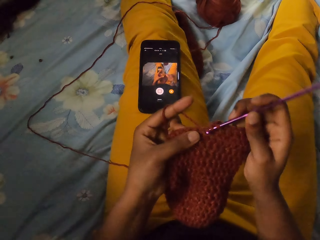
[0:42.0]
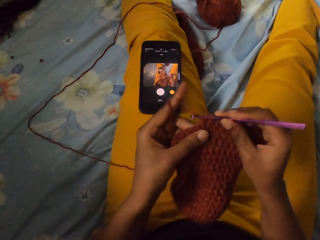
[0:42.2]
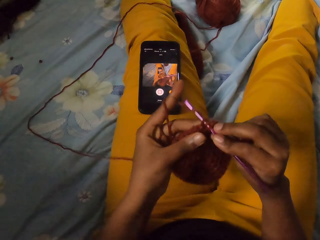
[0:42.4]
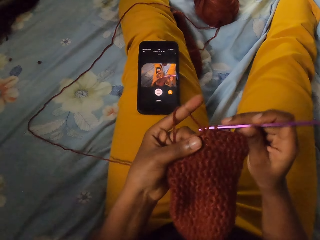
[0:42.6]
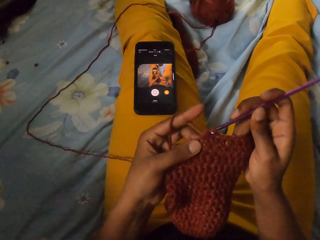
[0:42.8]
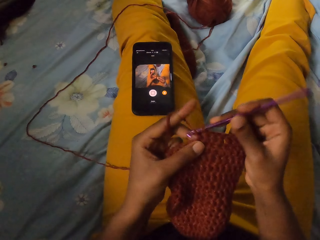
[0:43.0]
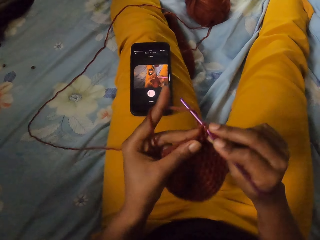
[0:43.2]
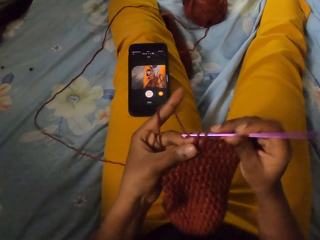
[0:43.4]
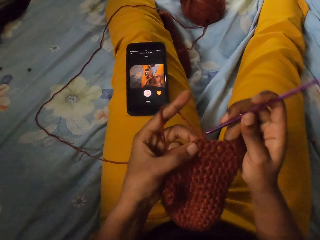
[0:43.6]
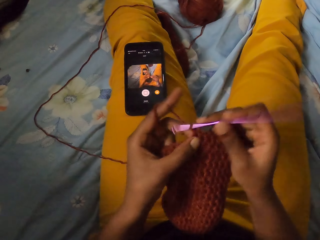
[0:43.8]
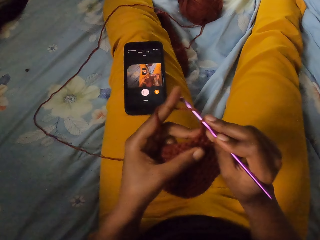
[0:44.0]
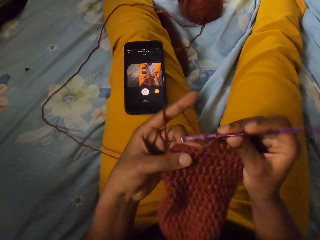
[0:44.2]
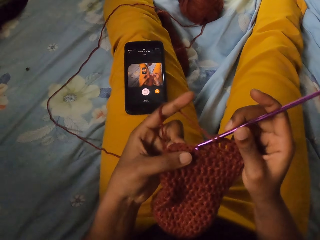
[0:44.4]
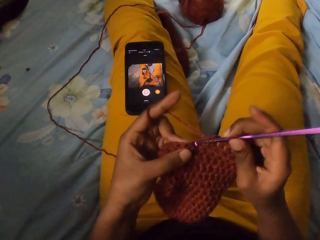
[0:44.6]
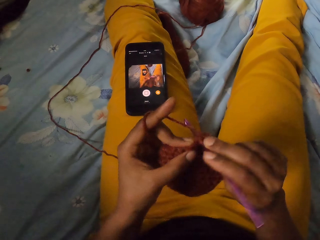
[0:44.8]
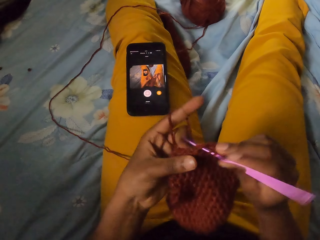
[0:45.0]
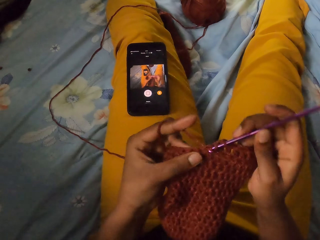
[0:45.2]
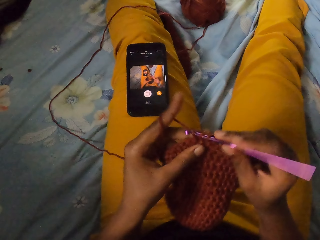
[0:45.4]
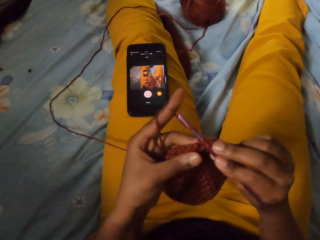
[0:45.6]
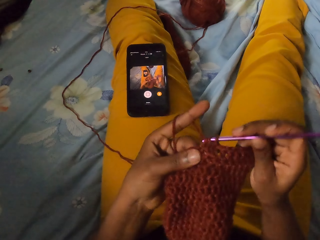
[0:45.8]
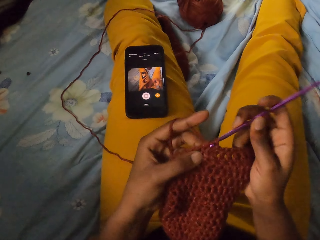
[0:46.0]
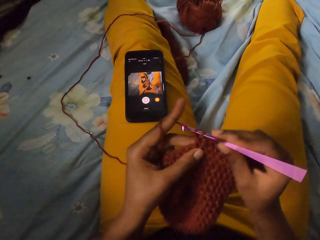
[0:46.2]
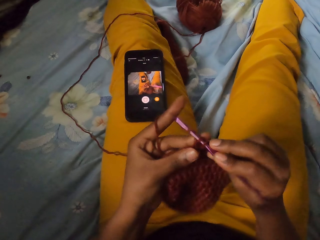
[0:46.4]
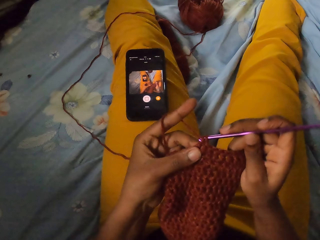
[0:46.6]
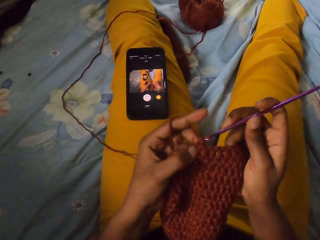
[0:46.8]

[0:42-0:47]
The camera wearer knits.

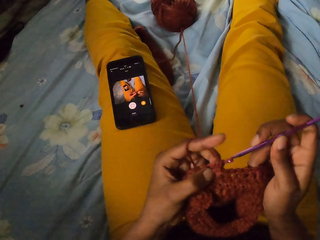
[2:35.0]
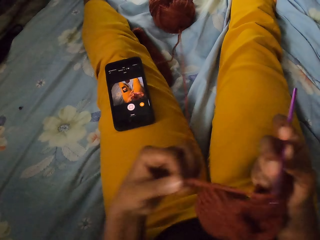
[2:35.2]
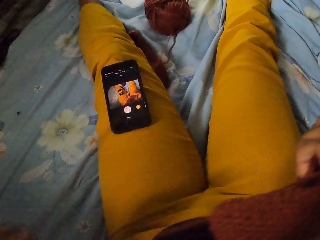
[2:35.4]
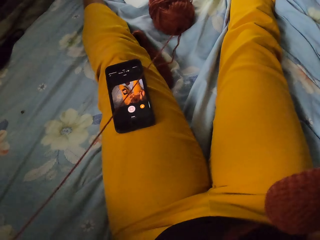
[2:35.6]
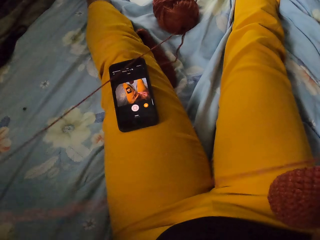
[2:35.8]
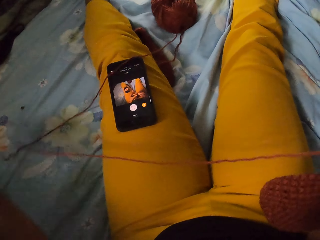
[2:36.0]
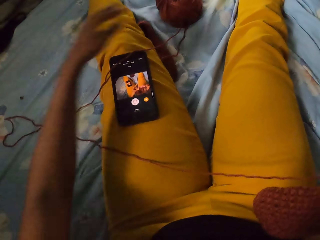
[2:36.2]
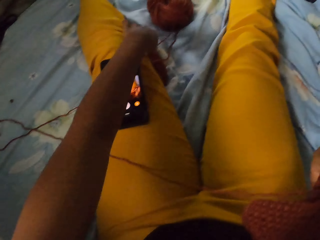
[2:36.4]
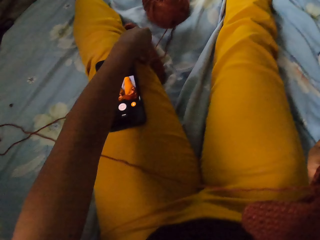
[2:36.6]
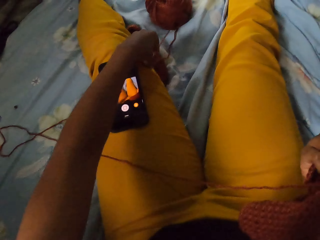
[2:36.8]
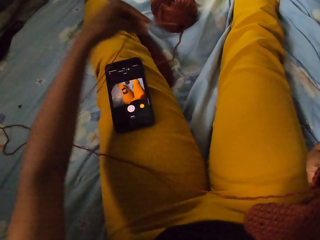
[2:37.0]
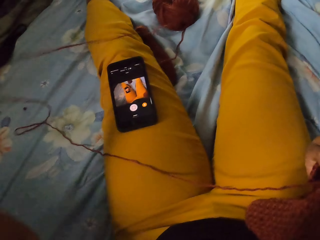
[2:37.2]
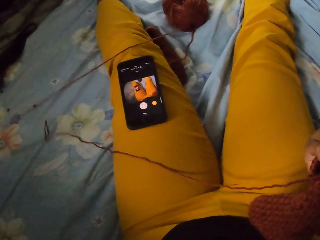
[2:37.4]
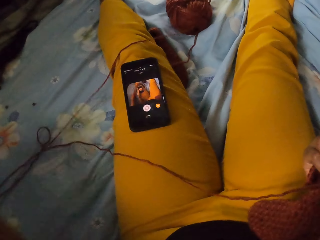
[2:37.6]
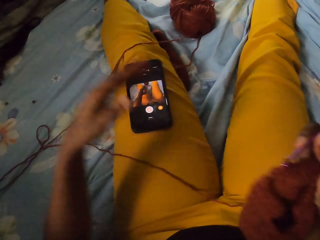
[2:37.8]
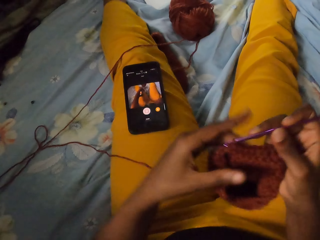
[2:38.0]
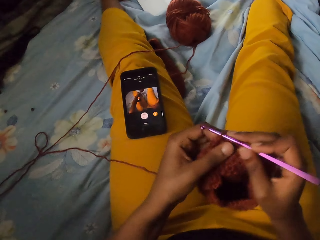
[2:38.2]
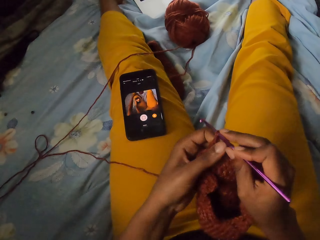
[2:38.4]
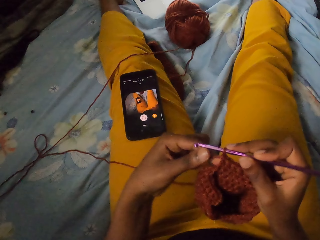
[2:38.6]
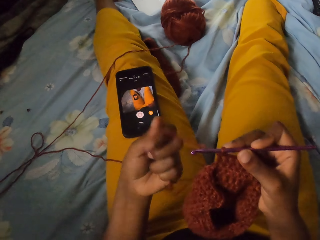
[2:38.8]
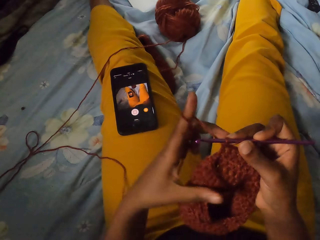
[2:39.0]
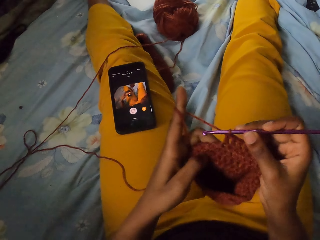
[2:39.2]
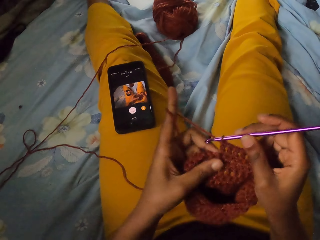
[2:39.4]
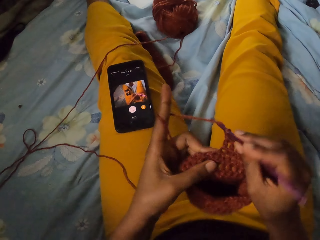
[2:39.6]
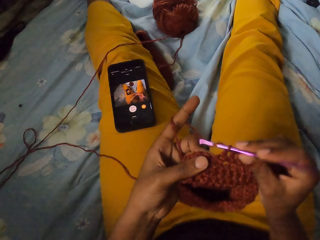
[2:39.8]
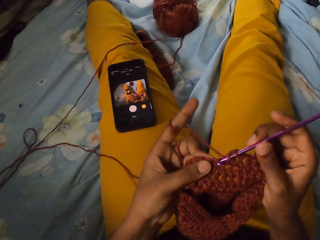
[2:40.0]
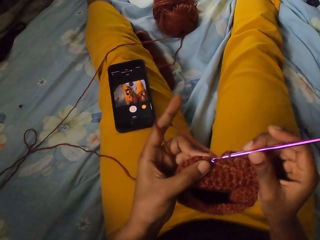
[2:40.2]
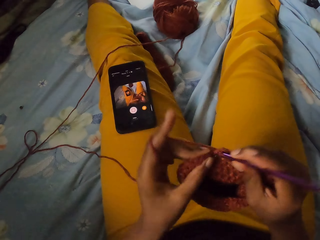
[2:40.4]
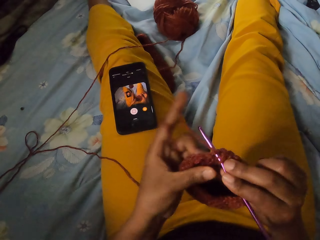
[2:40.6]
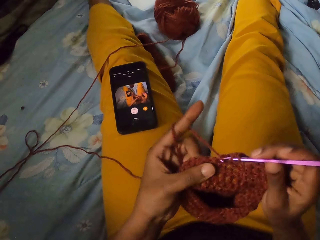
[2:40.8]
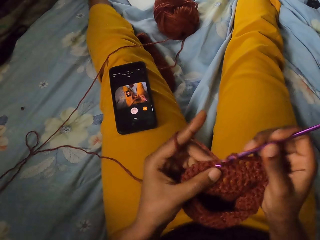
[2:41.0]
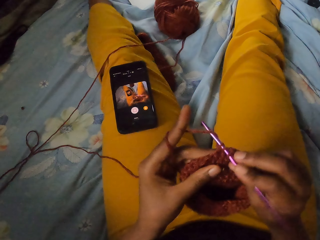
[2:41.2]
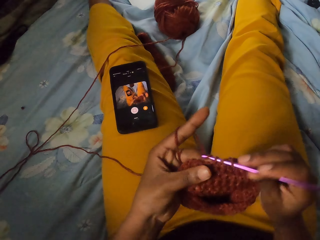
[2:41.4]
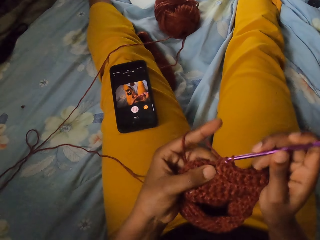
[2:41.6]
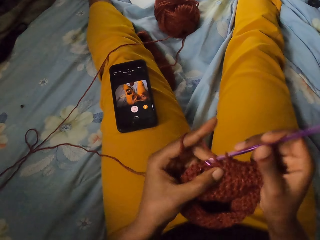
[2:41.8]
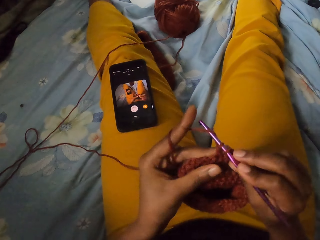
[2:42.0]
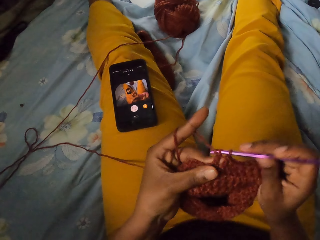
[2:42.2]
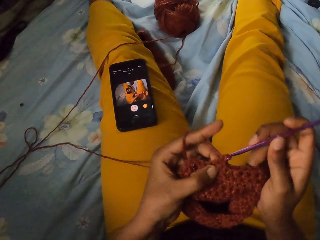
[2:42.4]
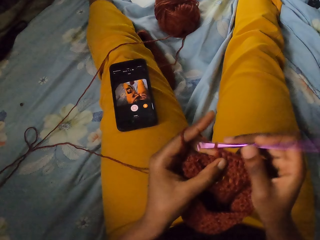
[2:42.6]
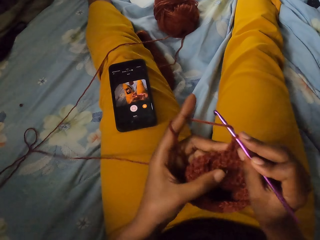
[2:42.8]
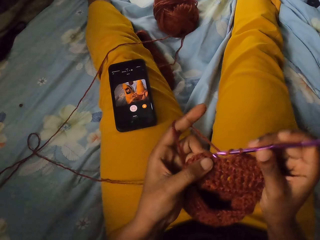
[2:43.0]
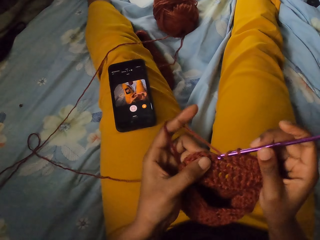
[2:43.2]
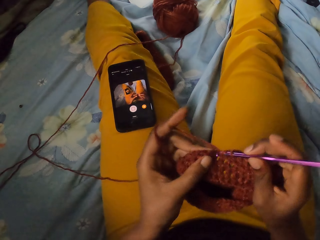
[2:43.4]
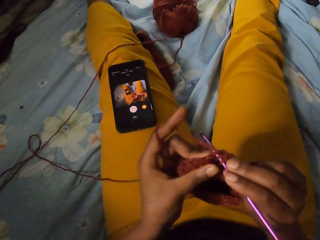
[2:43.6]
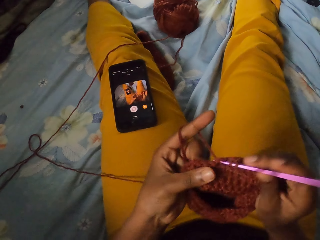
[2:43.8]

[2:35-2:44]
The camera wearer loosens the yarn from a bale on the bed with her left hand. She holds the yarn in the hat with her left hand. She crochets the hat with the crochet hook in her right hand and the yarn in her left hand.

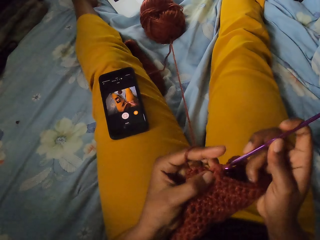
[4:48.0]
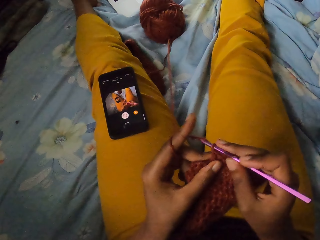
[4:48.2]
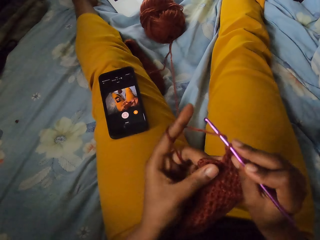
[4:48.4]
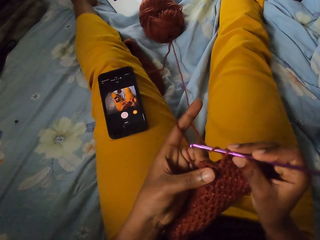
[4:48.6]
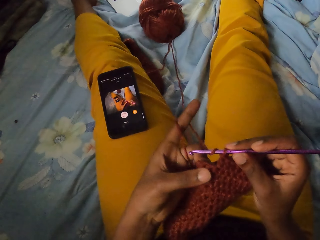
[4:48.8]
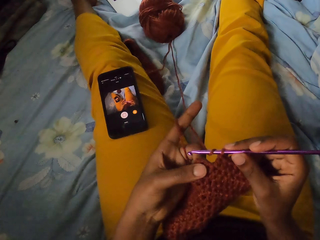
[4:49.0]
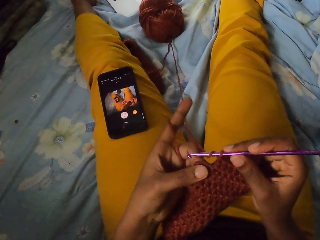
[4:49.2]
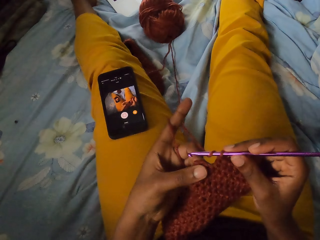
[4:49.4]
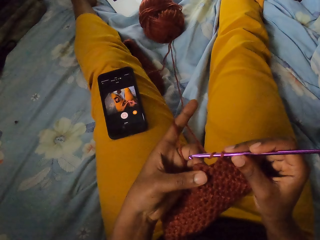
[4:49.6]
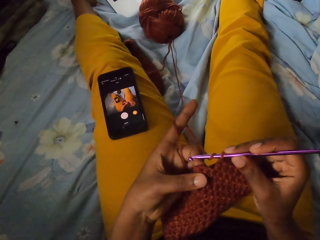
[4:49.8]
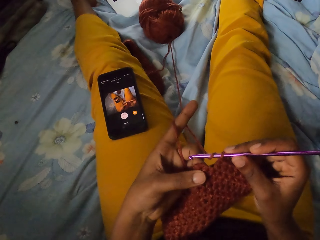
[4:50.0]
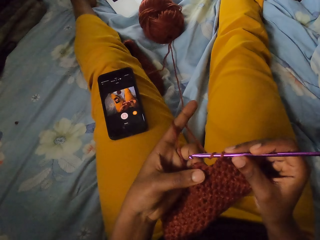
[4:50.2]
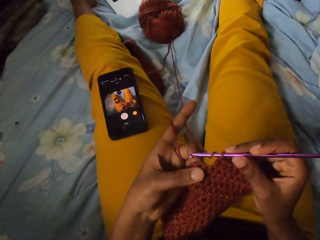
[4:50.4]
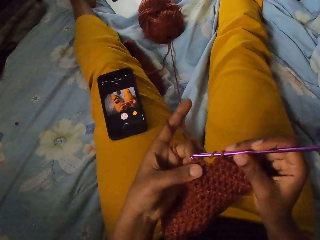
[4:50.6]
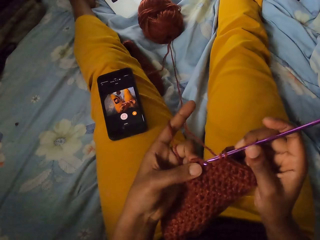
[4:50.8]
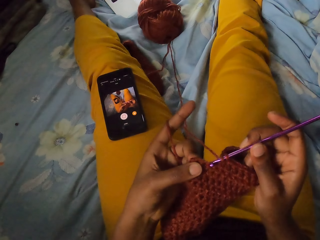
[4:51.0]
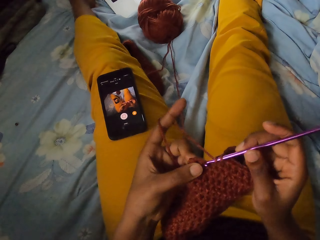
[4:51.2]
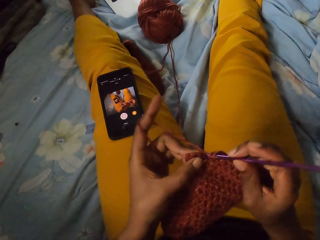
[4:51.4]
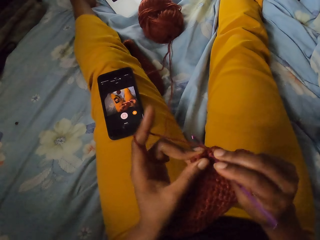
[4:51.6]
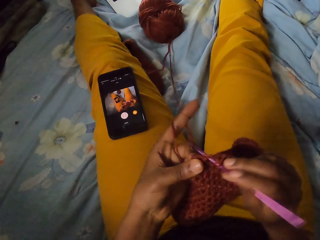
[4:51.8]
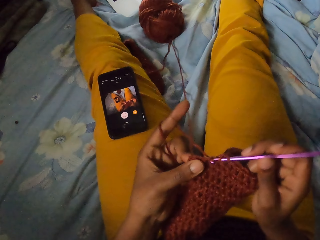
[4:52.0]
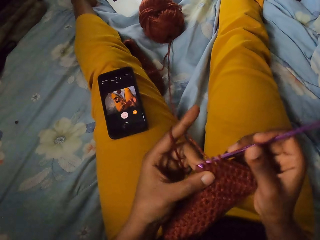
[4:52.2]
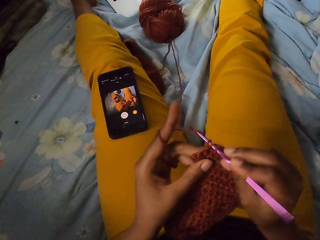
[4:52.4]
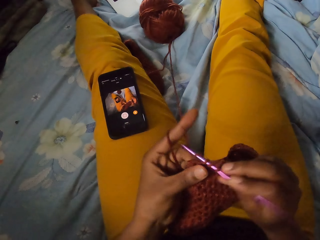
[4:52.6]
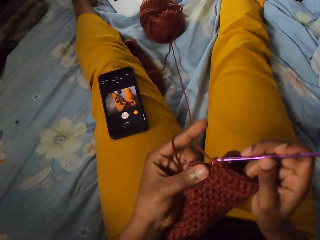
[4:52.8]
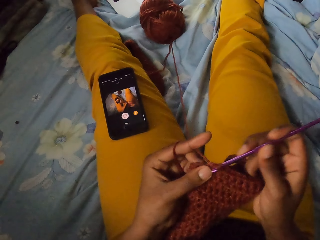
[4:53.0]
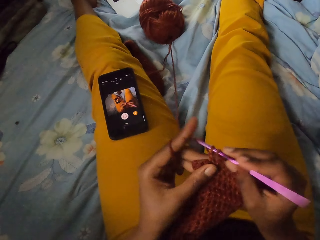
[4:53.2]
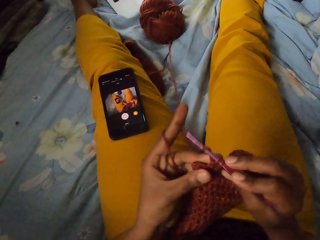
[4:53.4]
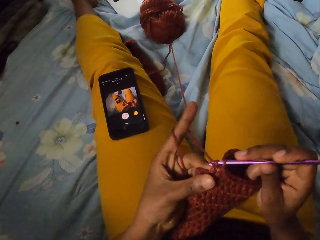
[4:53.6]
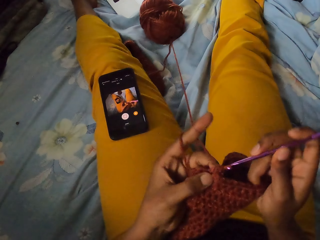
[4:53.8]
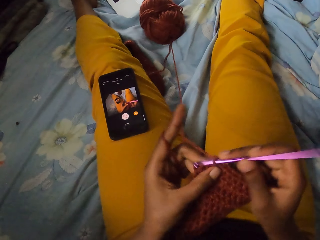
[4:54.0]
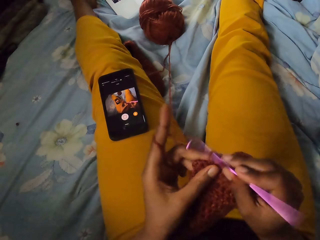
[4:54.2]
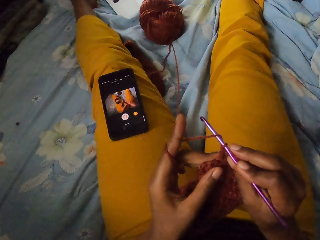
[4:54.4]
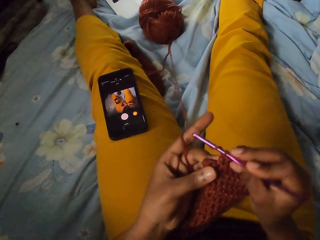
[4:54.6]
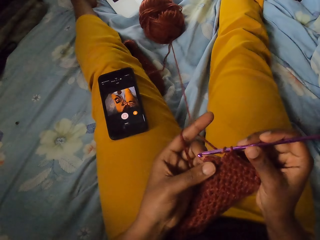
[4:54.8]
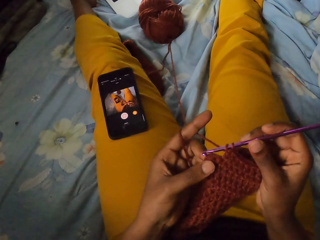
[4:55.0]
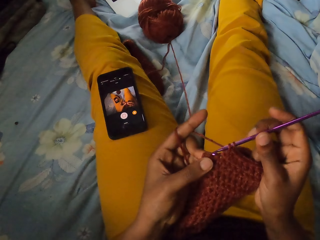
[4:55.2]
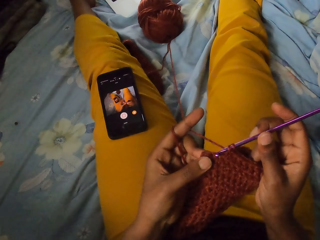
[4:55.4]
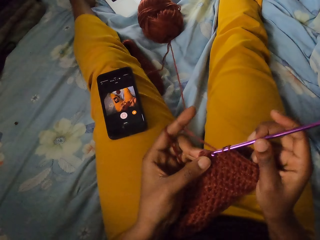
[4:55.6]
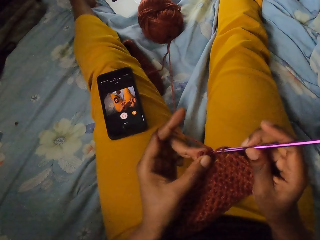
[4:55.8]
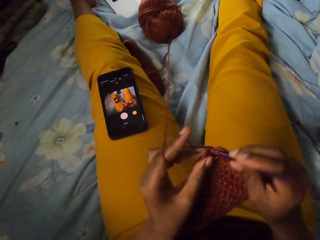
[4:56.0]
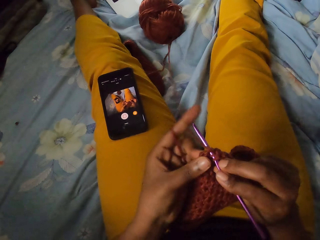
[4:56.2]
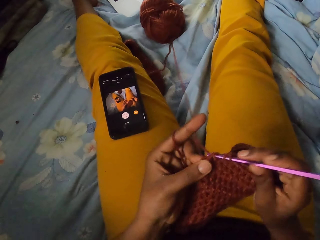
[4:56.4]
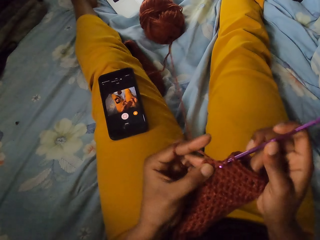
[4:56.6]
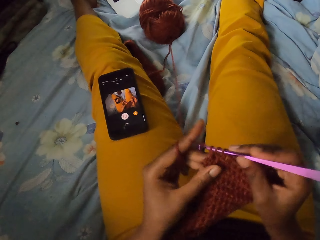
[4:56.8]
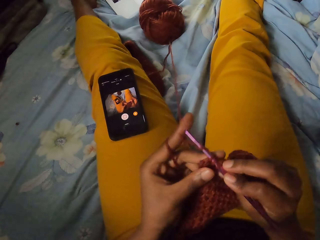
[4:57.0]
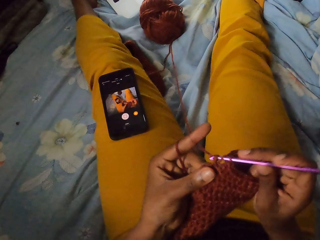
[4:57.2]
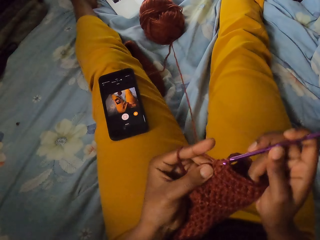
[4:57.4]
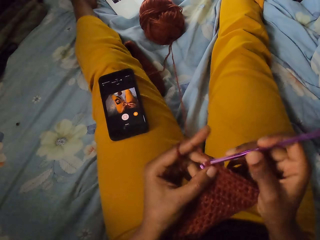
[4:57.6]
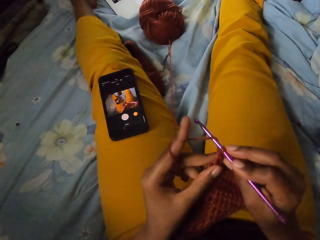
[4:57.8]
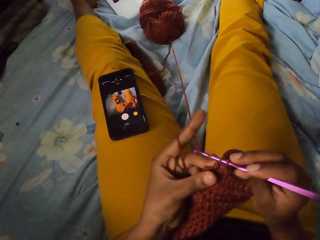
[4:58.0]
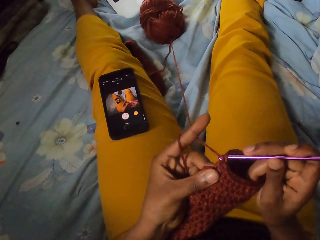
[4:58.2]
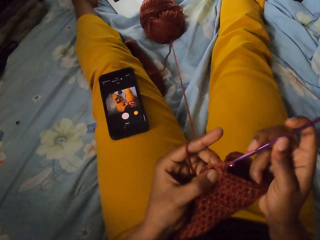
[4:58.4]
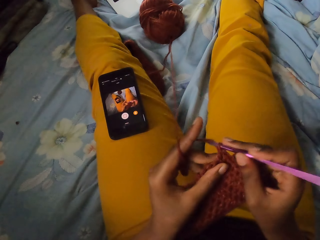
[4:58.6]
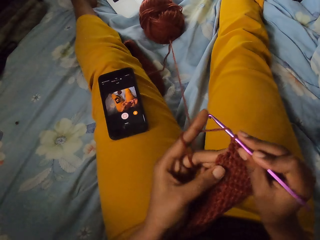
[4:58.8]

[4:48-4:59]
The camera wearer counts the knots on the wool craft with her left hand. She crochets the wool craft with the crochet hook in her right hand and the strand of wool in her left hand.
